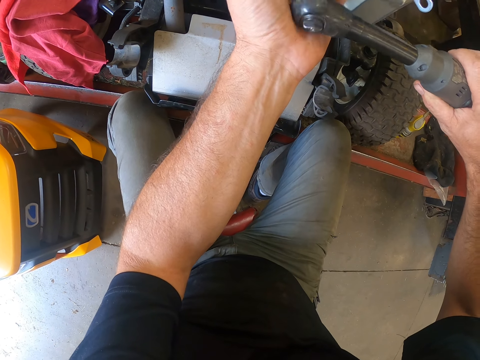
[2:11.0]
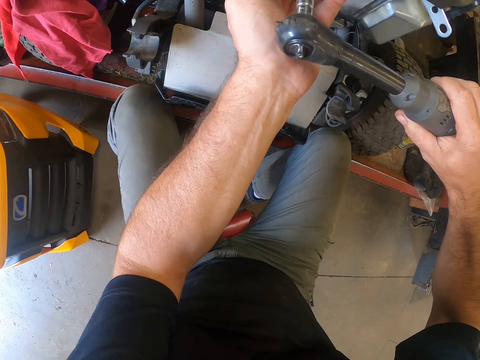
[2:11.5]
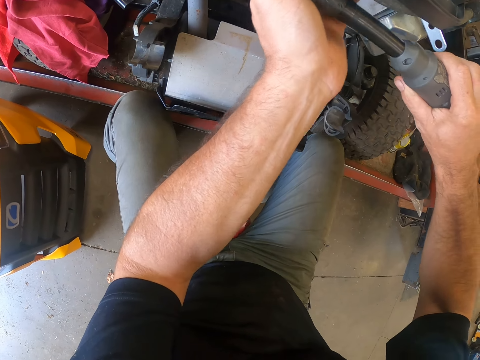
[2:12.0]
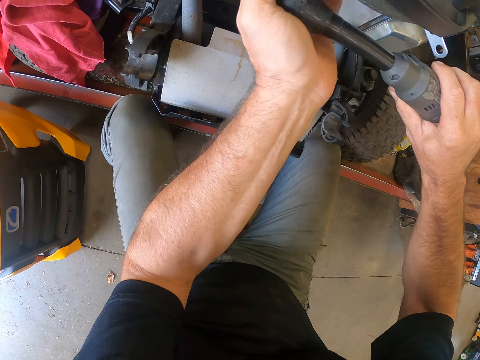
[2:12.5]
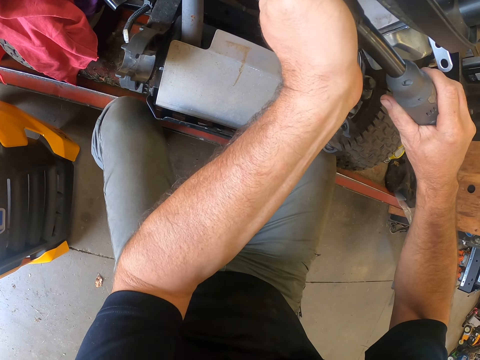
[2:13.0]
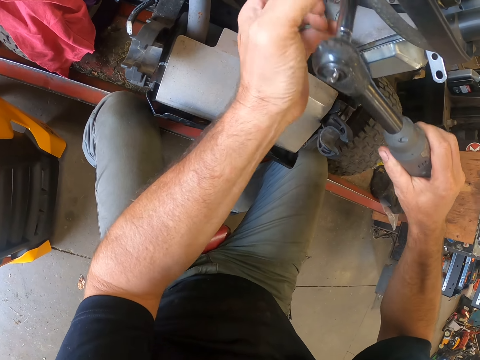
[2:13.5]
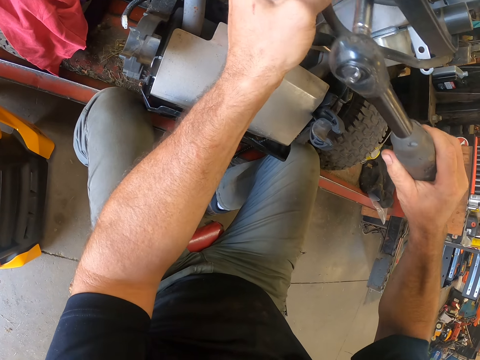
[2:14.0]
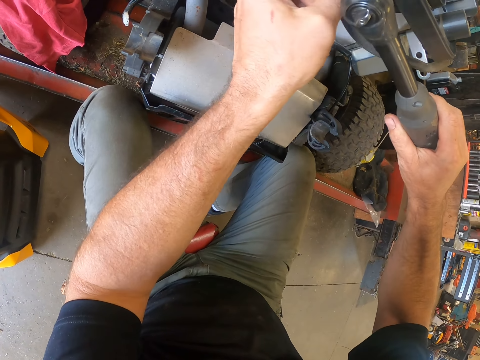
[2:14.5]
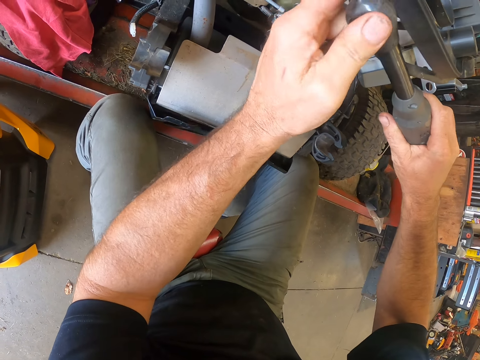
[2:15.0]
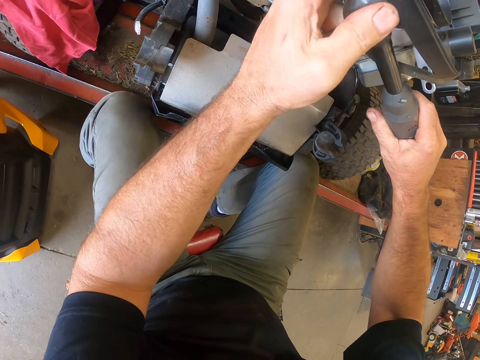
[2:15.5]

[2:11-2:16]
The camera wearer moves the fuel pipe of the ride on lawn mower. They open the bolt from the ride on lawn mower with the torque wrench.

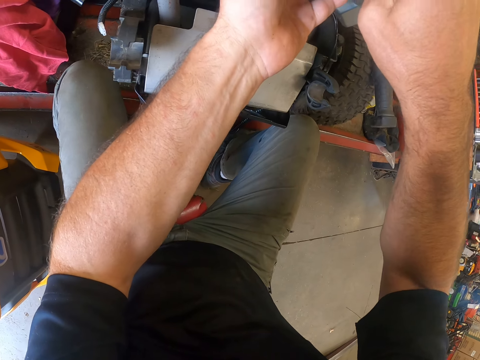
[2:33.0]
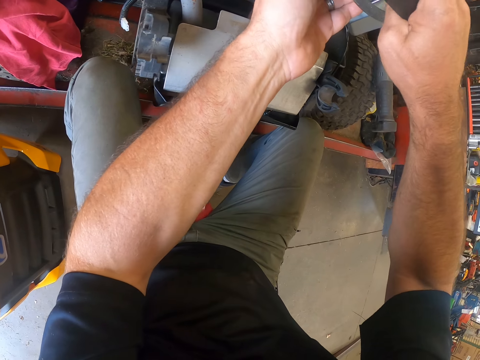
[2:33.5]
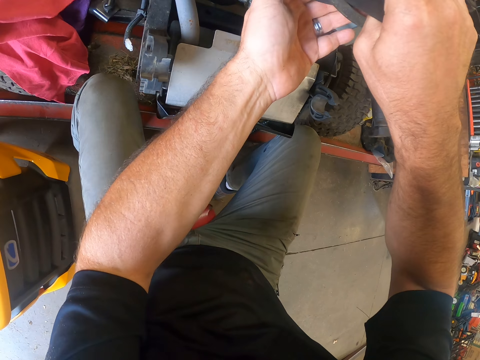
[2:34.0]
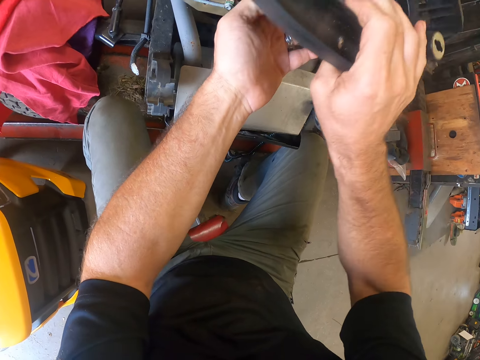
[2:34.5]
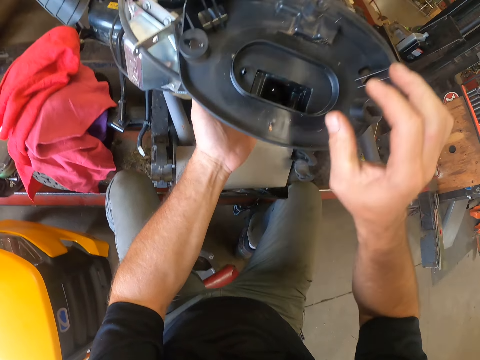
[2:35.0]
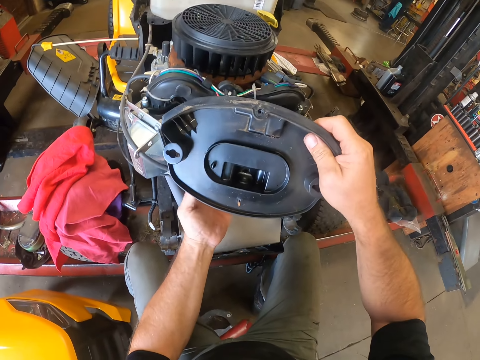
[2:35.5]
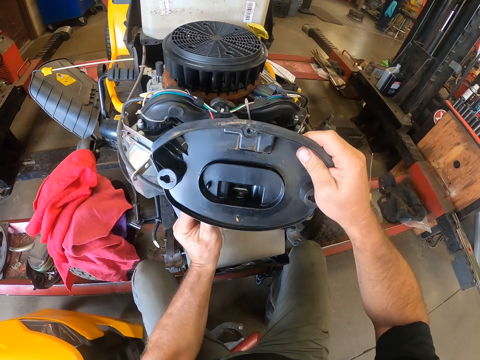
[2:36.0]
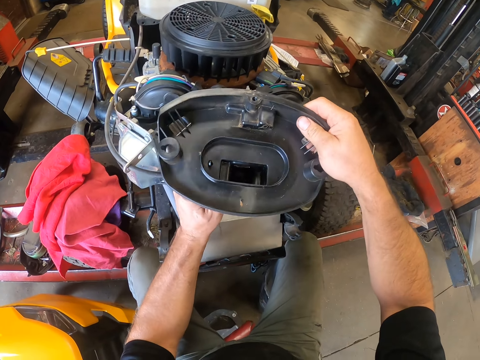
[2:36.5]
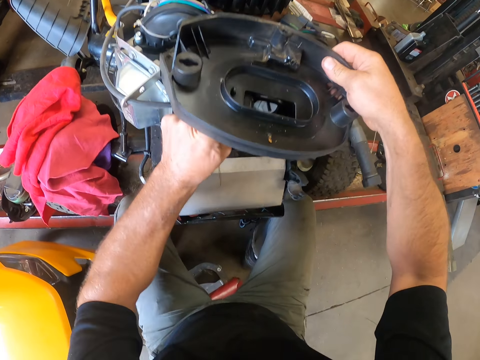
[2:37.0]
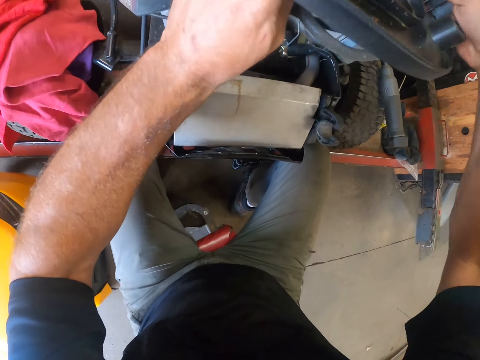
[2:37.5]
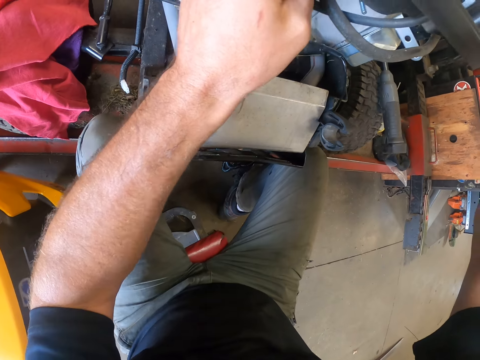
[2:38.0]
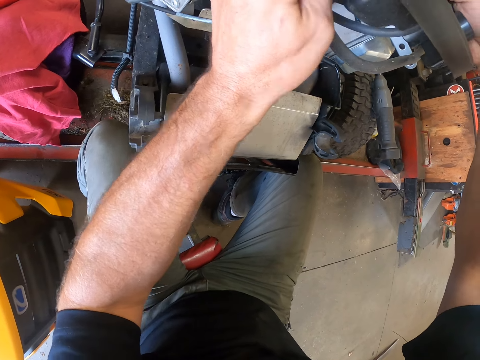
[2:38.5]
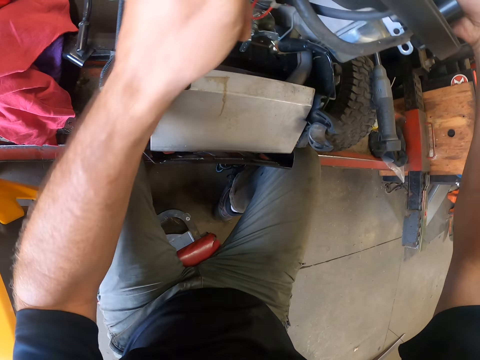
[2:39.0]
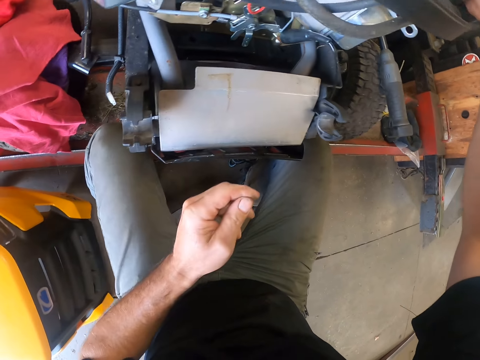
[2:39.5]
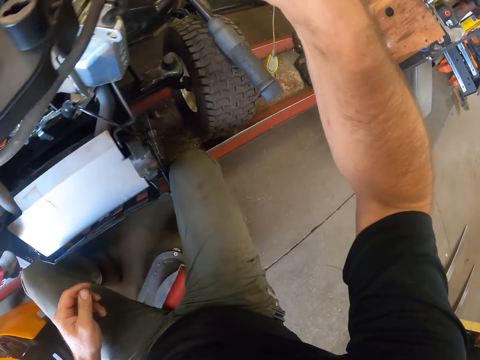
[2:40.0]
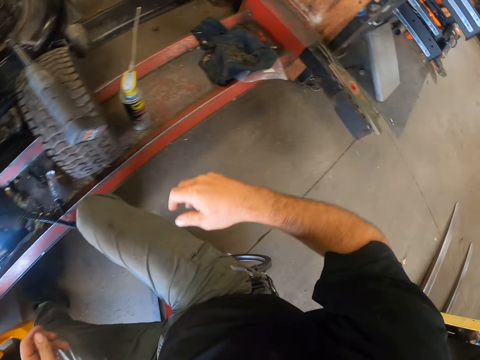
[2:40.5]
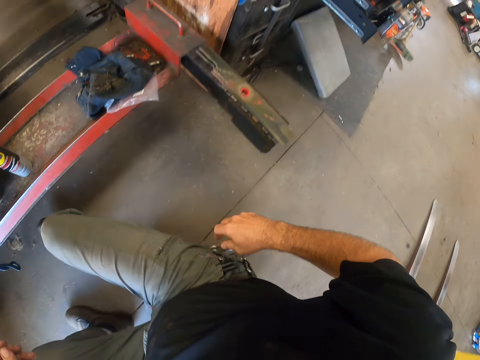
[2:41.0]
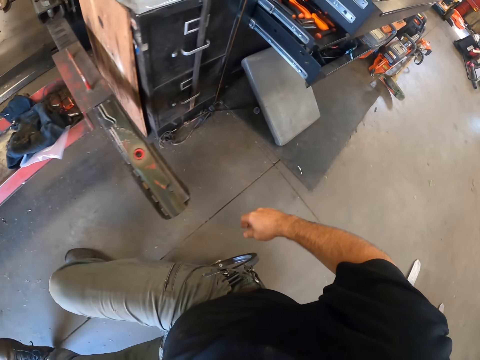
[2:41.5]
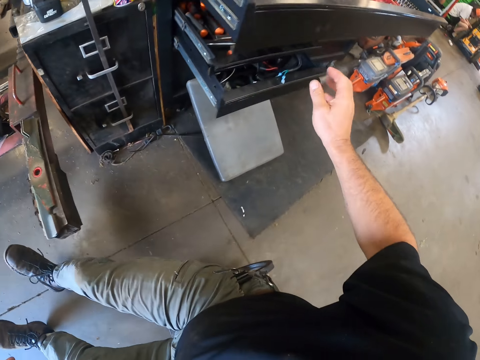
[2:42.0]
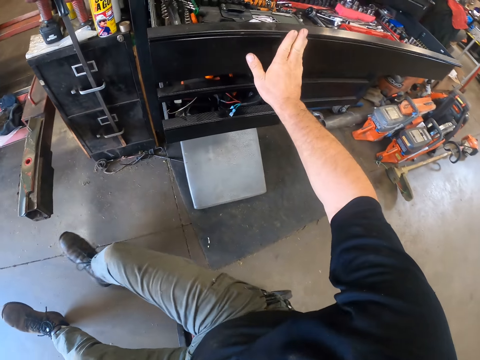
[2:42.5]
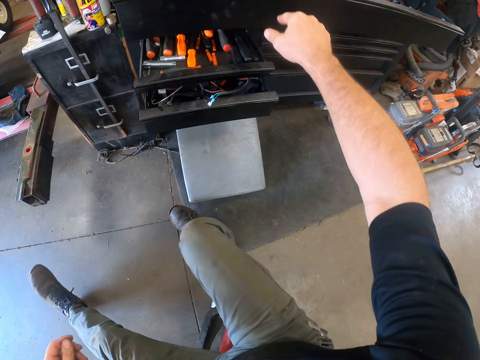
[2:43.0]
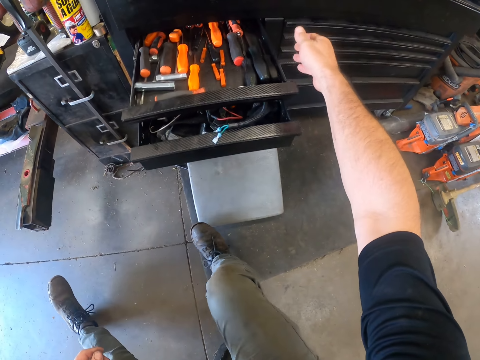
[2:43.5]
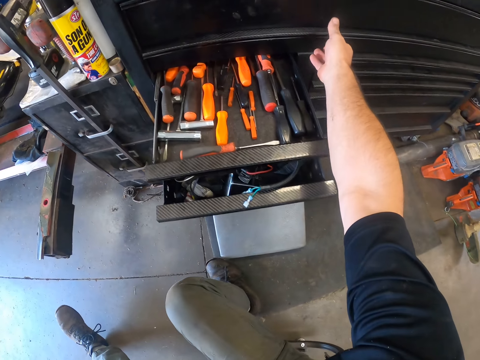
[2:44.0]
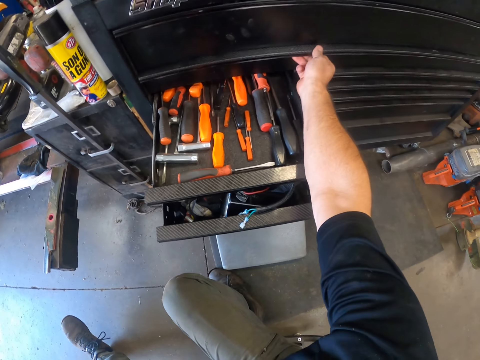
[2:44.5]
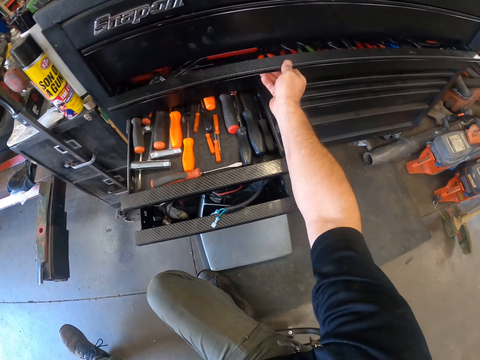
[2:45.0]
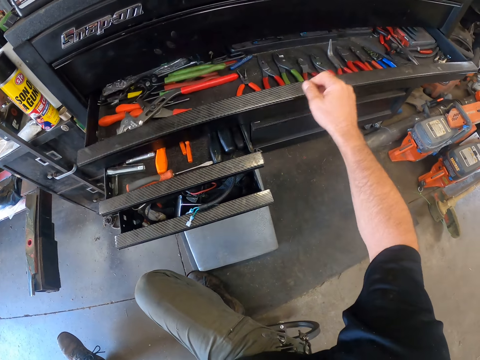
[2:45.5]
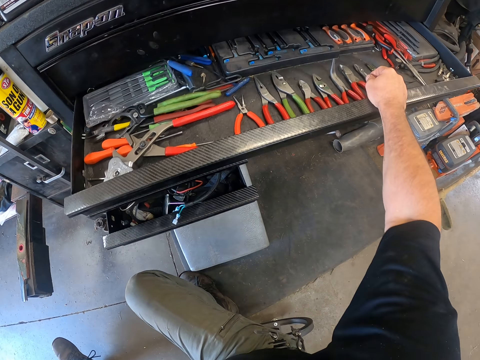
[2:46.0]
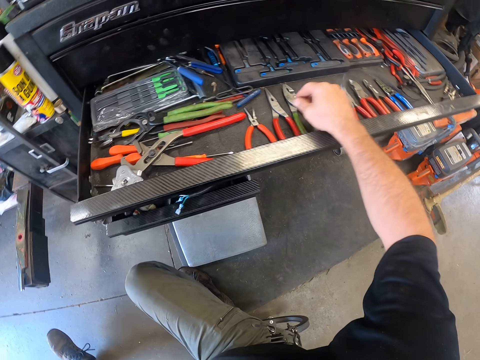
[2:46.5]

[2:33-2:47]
The camera wearer moves the engine cover. He opens the bolt with his left hand. He removes his hands from the engine cover. He slides towards the cabinet in the workshop with the rolling creeper seat. He closes the drawer with his right hand. He opens the second drawer with his right hand.

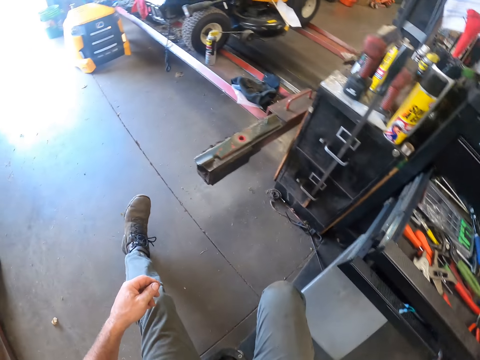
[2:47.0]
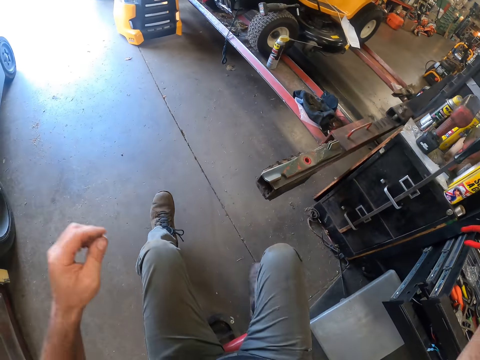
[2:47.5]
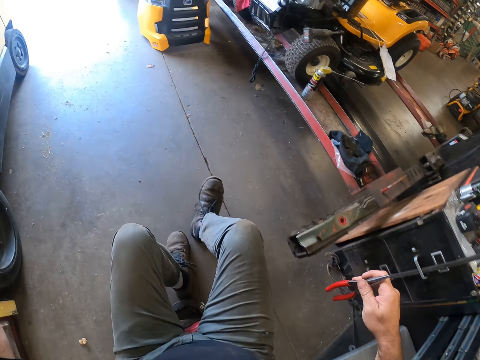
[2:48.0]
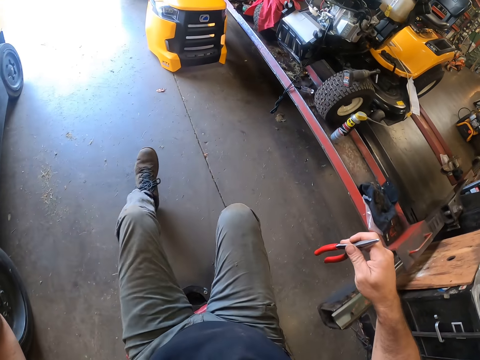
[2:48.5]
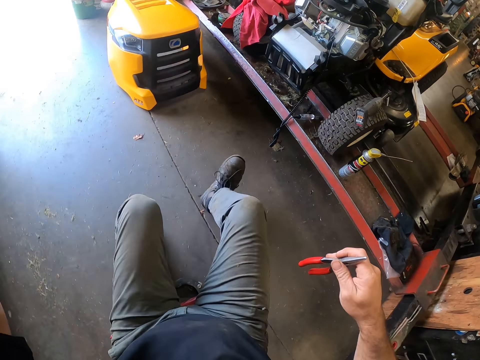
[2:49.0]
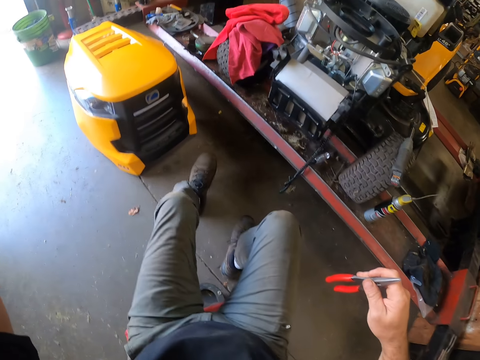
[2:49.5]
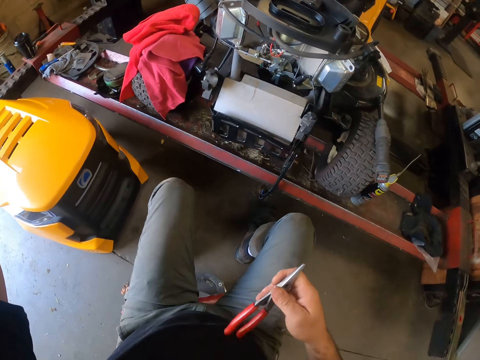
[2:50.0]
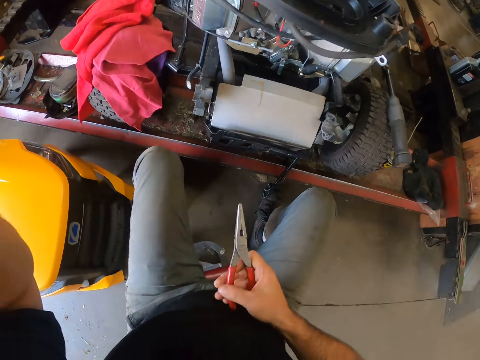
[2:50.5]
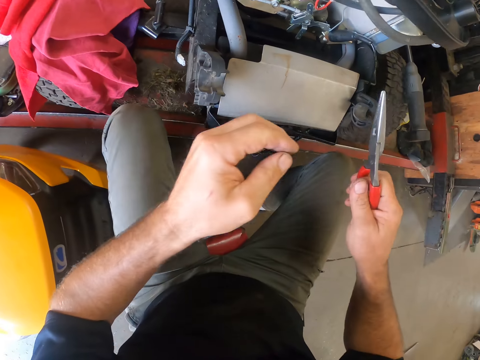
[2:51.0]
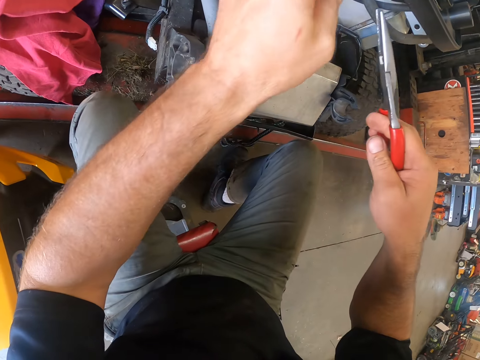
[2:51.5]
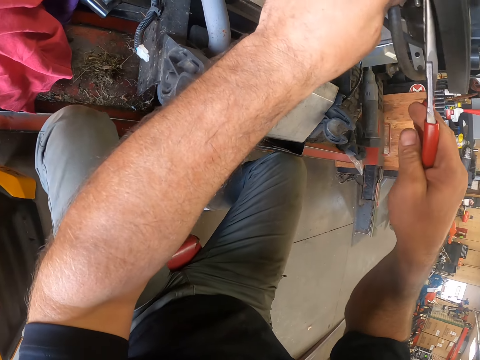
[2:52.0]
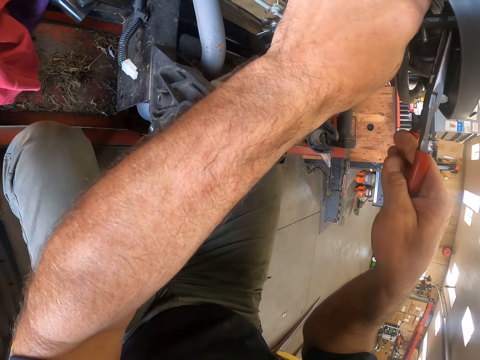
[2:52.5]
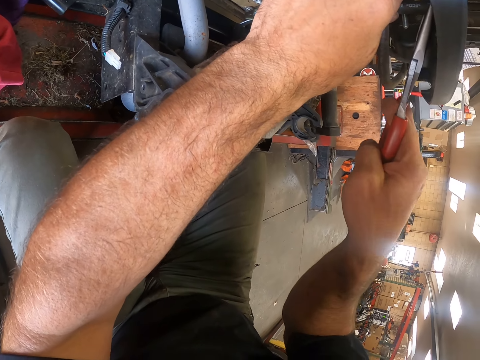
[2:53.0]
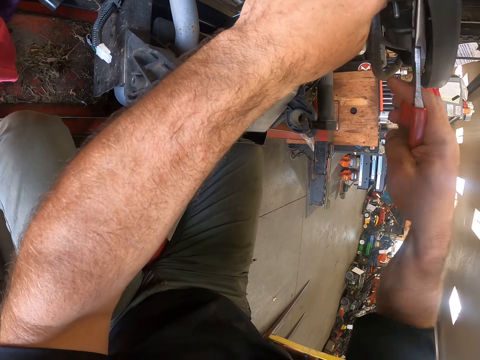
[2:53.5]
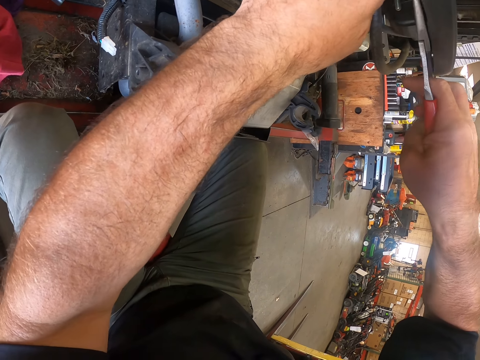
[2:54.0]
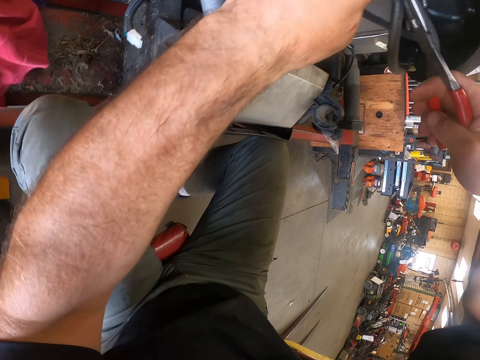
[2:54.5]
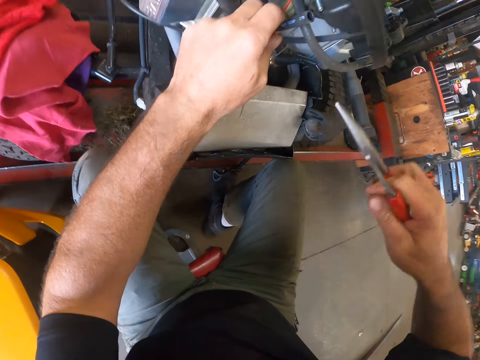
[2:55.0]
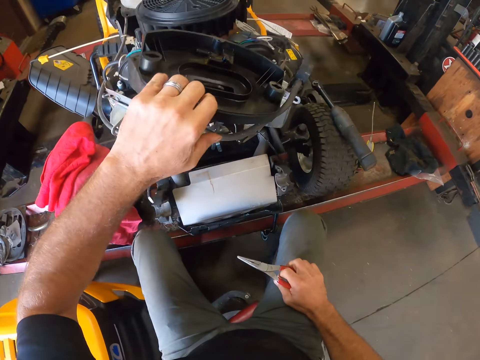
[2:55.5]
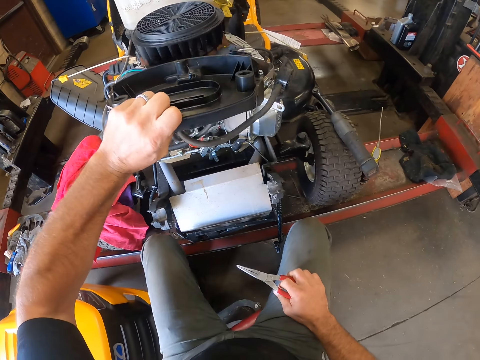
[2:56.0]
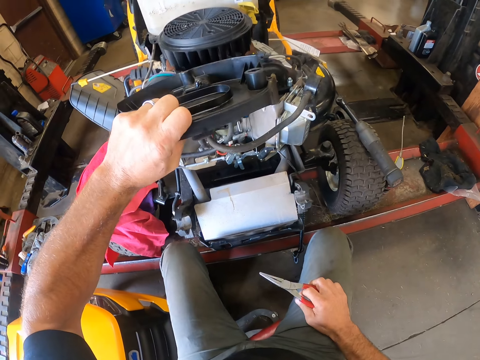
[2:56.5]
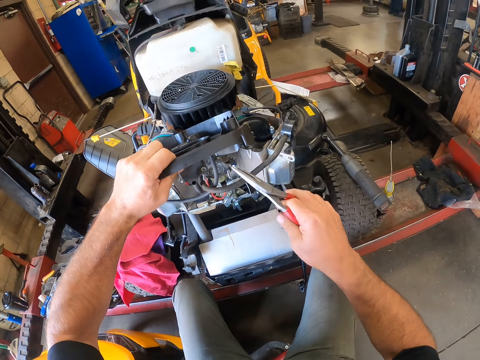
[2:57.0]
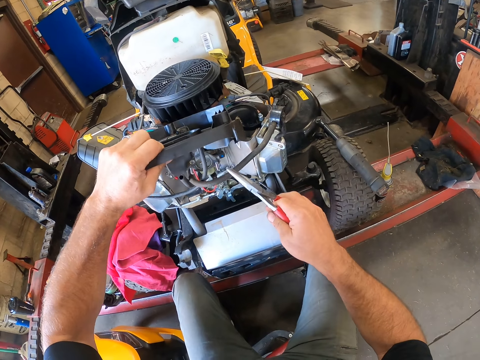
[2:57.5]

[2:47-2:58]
The camera wearer picks up a pair of pliers from the drawer with his right hand. He looks around the garage. He moves forward with the rolling creeper seat and returns to the mower engine with the pair of pliers. He removes a fuel hose with the pair of pliers. He opens the bolt with the pliers. He lifts up the black plastic with his left hand.
